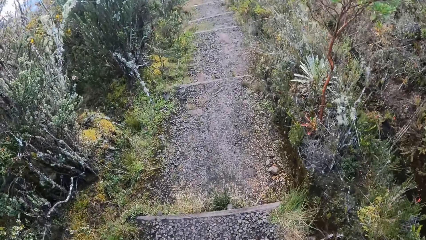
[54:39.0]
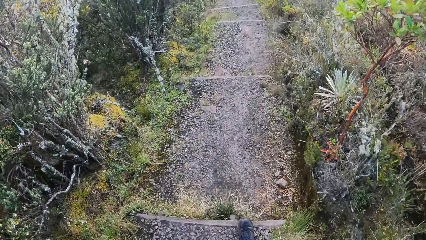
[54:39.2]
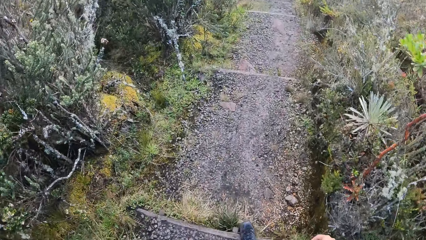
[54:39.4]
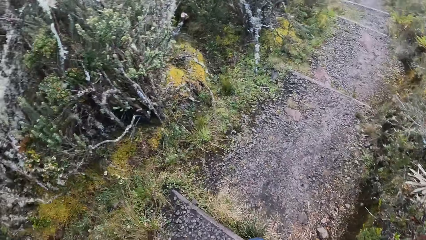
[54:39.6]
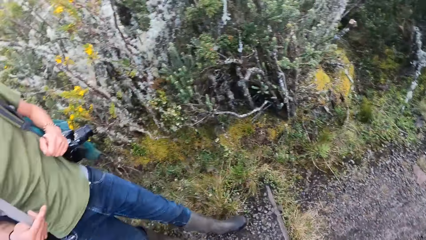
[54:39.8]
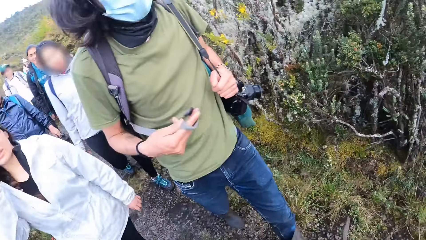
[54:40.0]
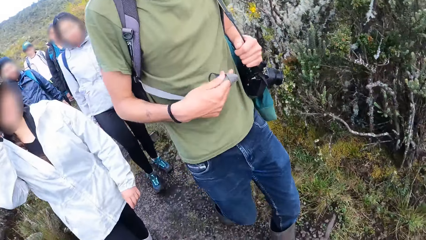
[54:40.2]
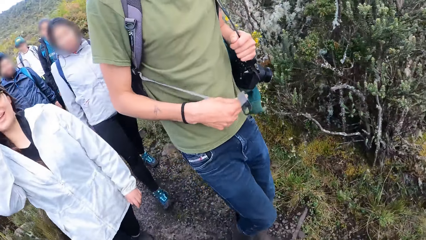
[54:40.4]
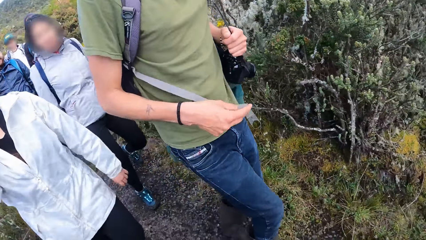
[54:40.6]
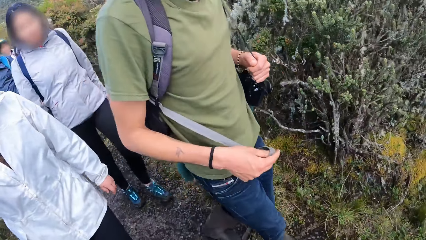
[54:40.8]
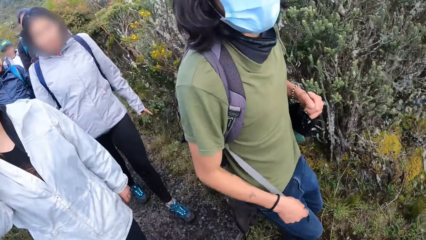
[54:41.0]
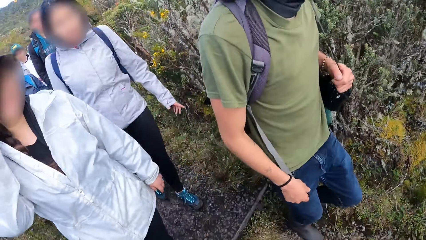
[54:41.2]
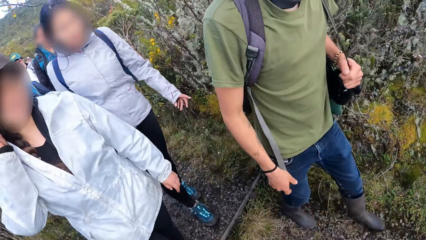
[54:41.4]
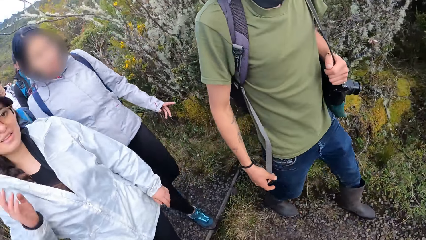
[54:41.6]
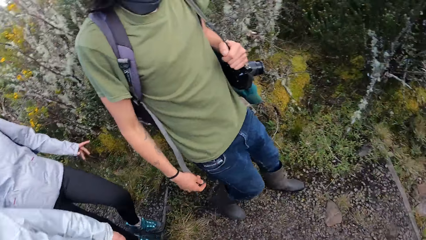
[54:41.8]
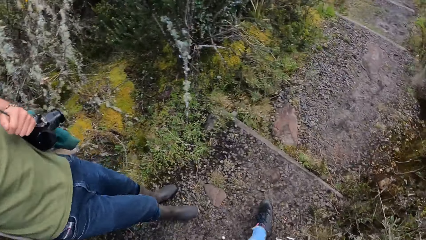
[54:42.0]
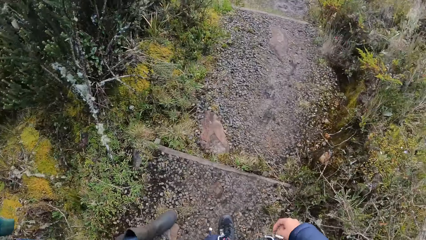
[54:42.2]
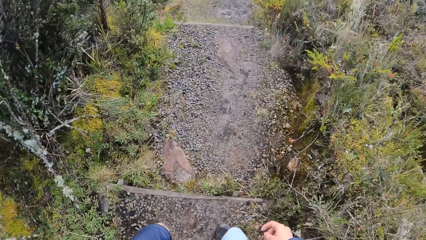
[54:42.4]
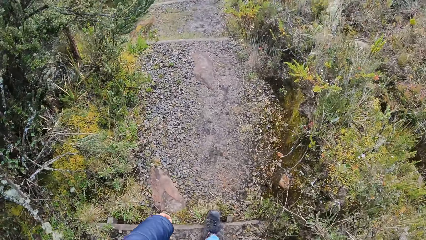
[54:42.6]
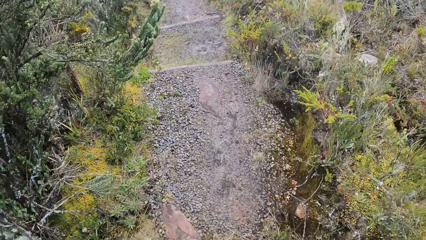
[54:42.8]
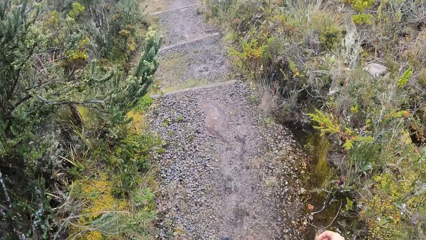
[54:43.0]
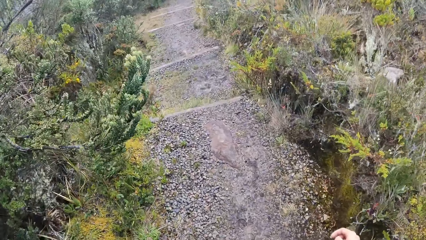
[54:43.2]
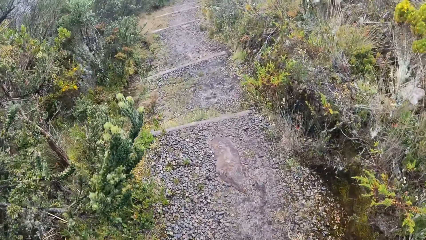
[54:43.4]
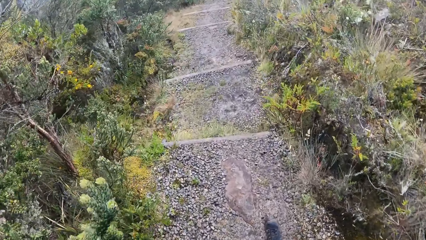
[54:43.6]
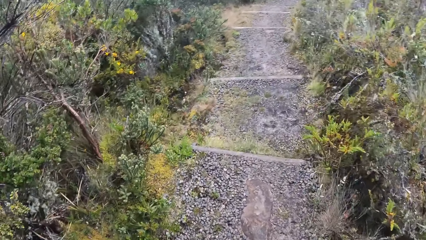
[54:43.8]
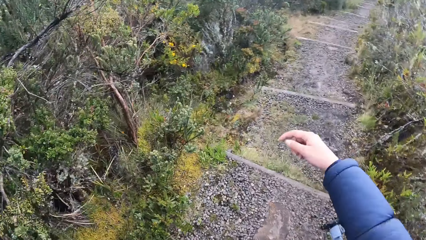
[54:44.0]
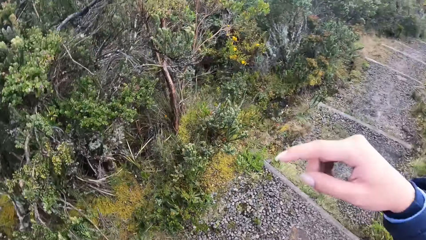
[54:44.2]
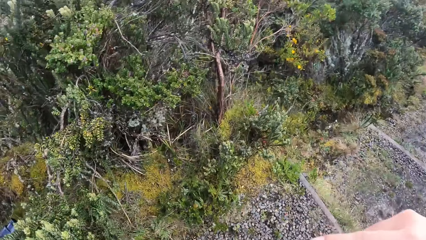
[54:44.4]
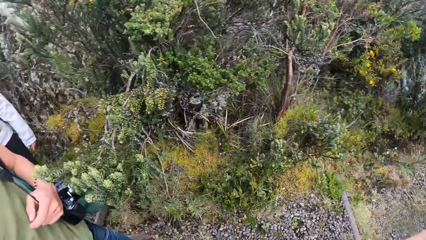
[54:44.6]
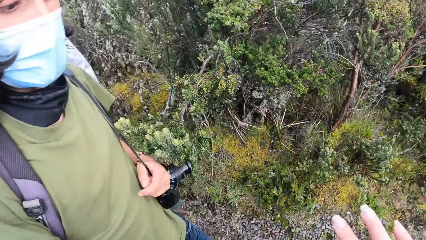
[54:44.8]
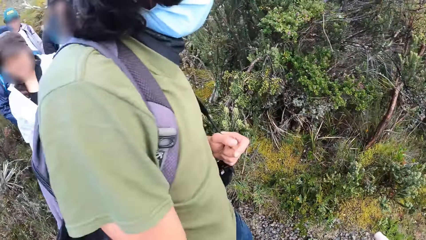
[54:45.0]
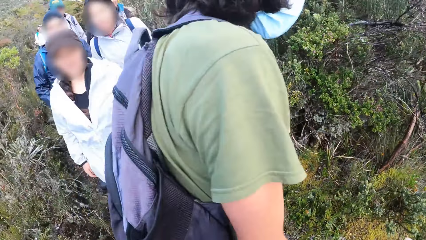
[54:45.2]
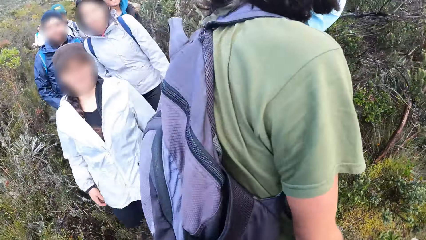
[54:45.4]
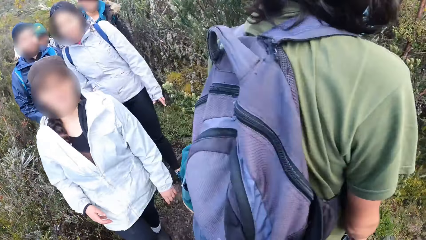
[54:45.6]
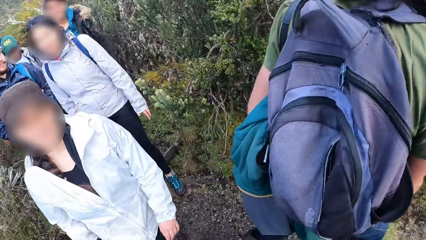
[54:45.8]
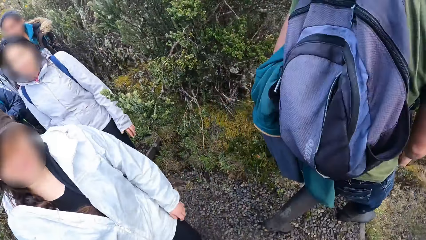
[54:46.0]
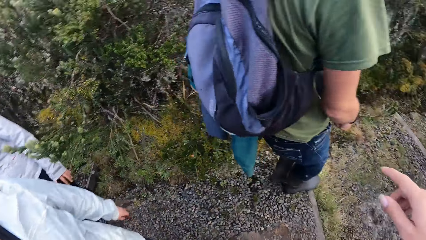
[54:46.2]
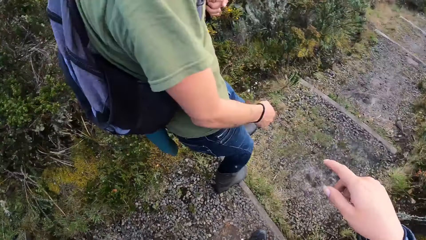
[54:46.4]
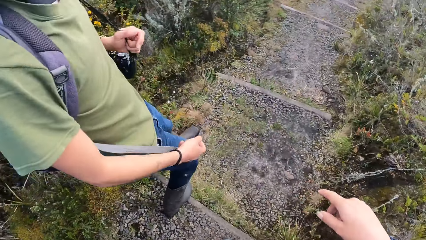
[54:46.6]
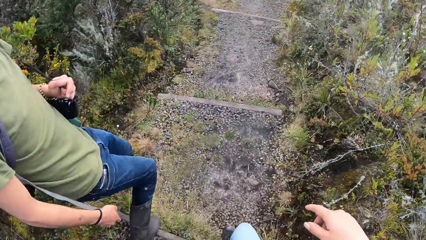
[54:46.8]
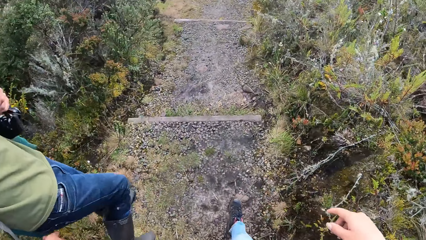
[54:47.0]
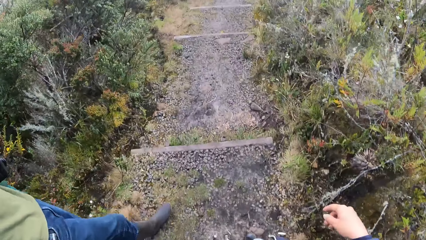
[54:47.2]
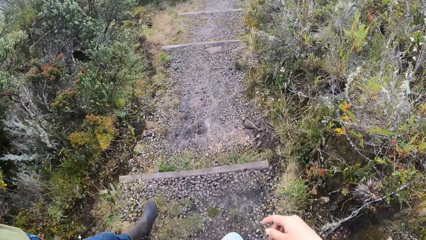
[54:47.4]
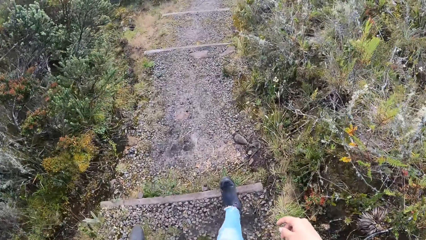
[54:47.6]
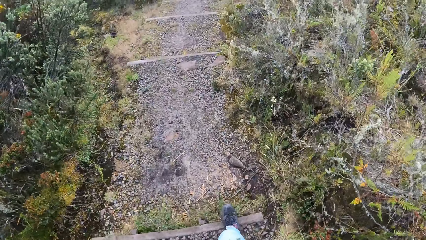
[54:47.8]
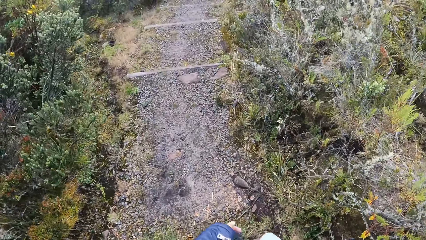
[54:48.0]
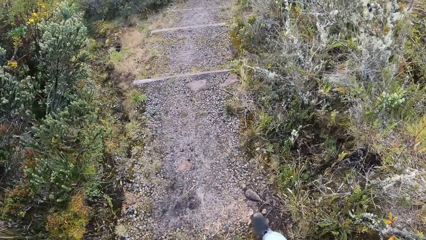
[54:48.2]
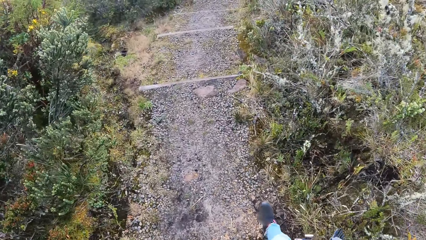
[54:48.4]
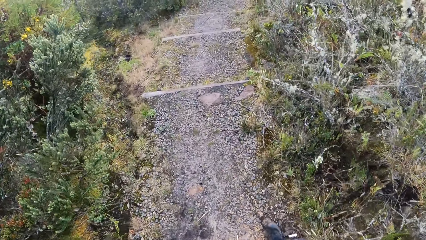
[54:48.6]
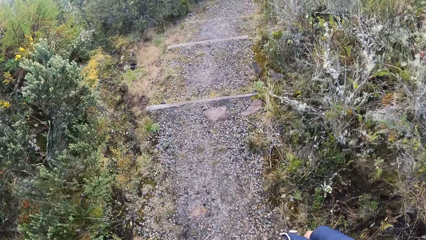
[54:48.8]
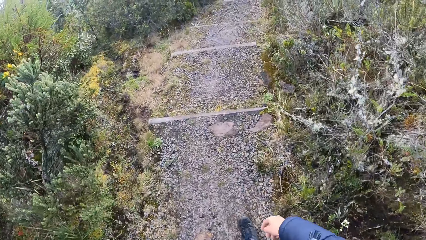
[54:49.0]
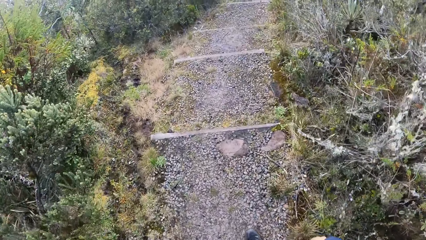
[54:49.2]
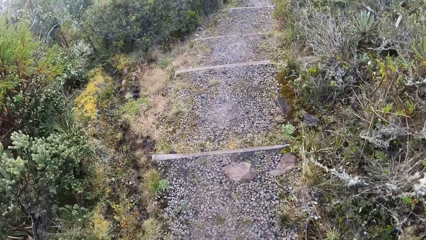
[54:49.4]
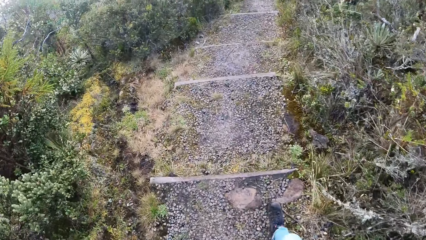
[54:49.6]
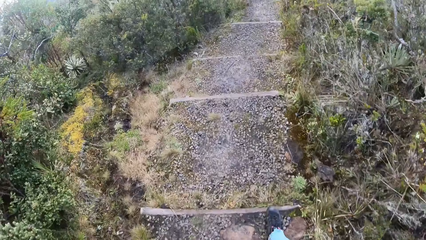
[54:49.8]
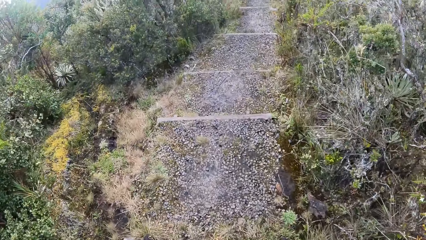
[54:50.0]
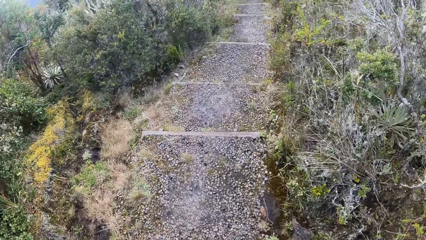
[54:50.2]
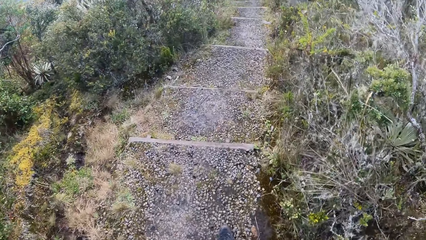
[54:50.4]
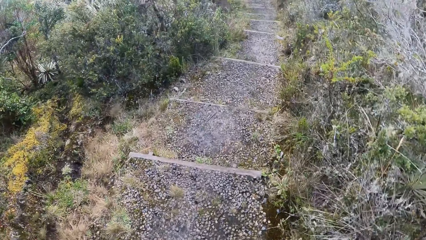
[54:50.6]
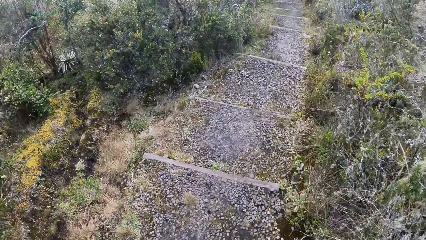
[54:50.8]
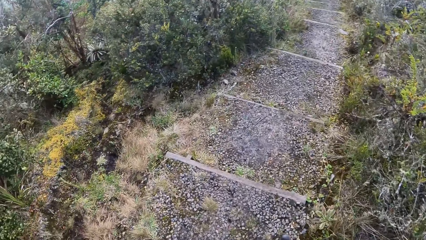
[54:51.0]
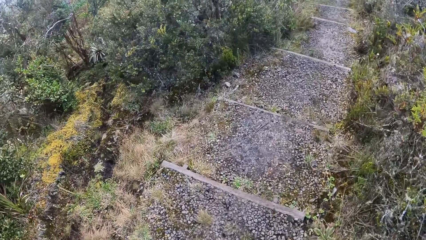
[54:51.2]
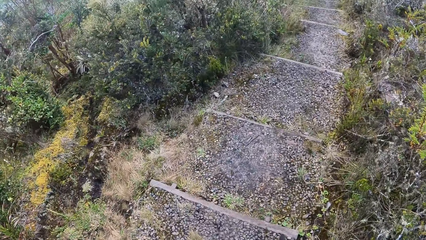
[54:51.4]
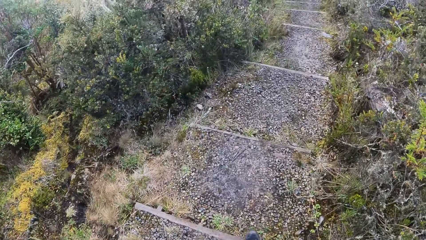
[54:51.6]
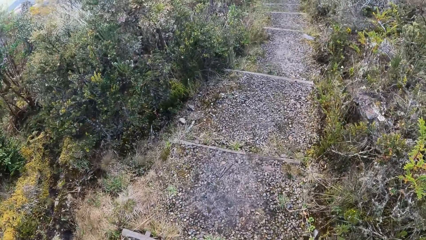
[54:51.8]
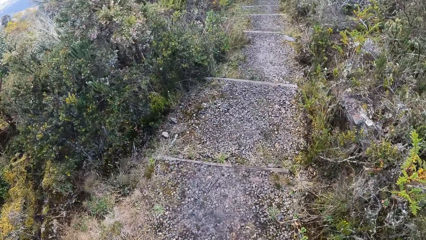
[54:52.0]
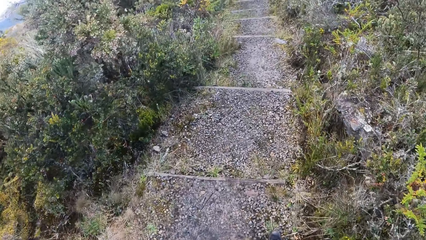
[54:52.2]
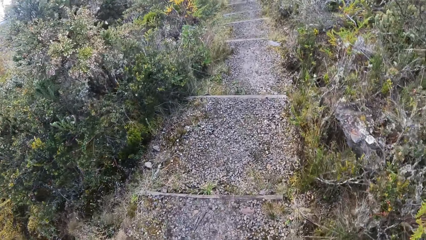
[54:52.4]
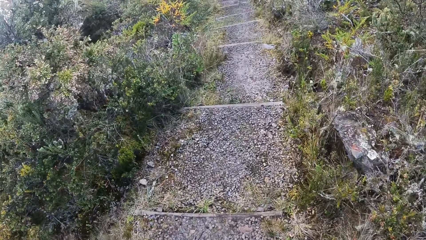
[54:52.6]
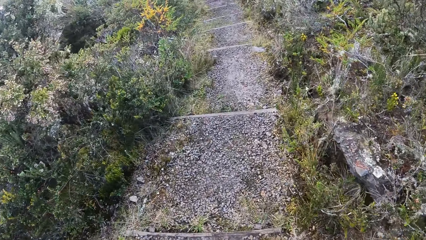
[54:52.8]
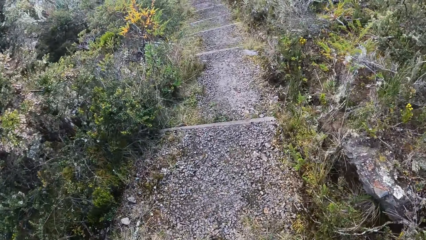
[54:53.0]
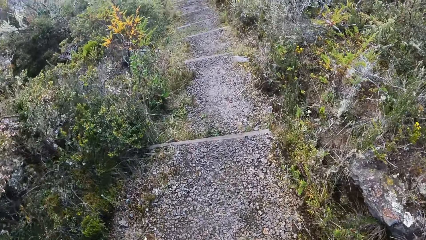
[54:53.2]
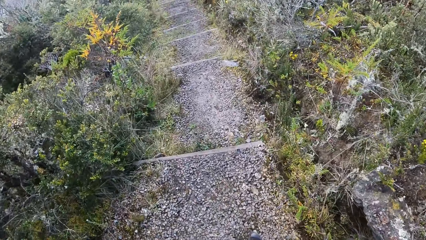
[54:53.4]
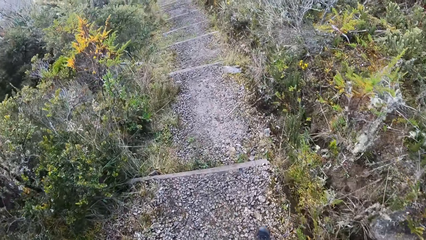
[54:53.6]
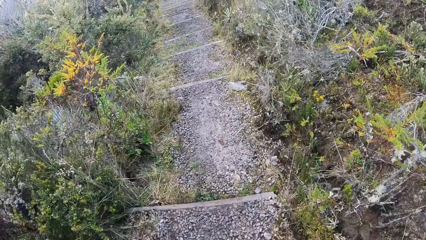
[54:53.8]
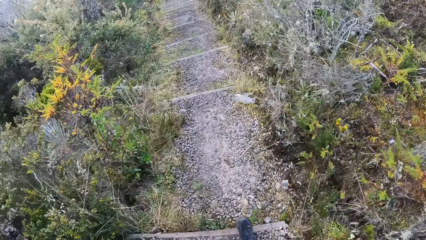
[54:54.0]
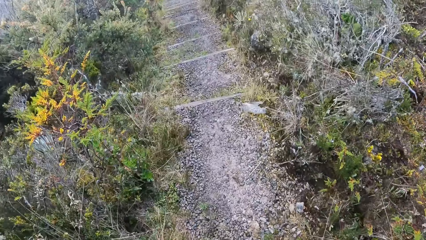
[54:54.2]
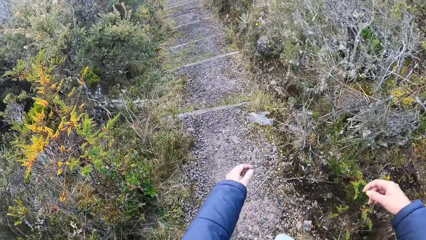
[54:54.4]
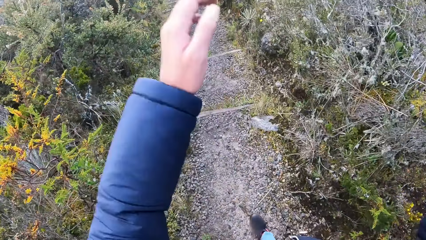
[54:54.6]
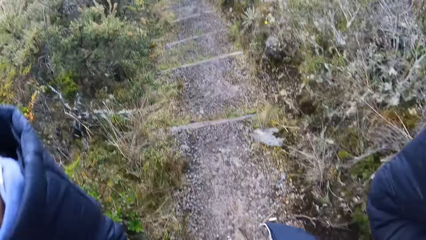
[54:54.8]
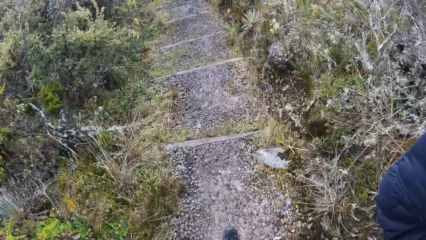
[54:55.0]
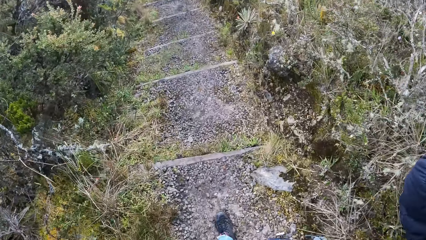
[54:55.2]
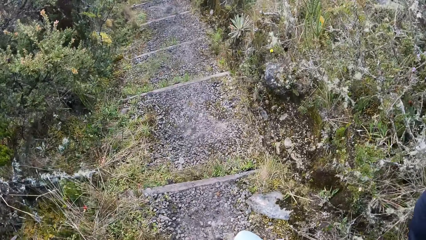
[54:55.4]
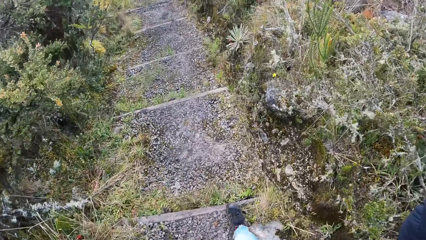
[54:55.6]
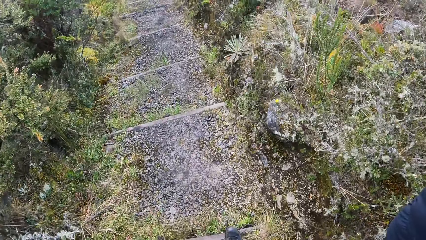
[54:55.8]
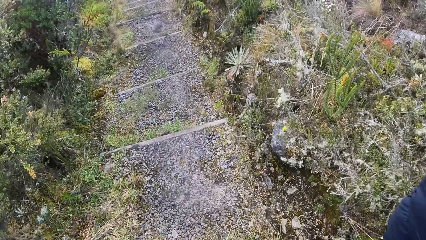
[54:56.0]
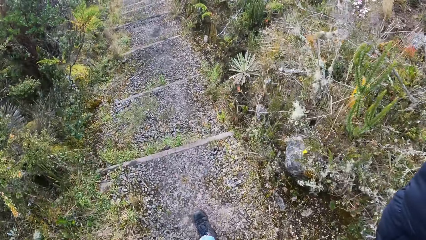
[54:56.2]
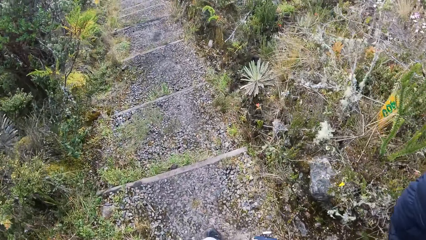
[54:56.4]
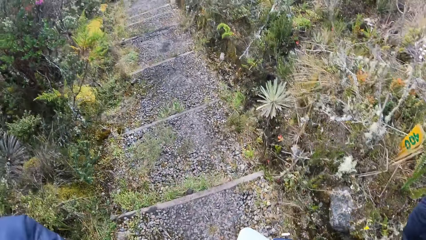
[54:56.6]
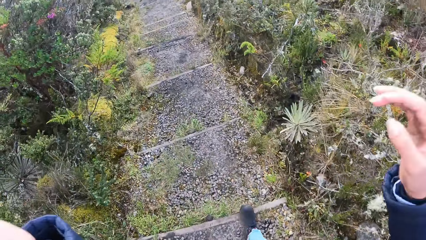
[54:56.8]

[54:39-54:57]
The camera wearer turns around. A person rotates a handle. A man walks down the stairs. The camera wearer walks down the stairs on the mountain. She points her finger out and turns around. The man walks down the stairs. A woman walks down the stairs. The camera wearer converses with the person. The man walks down the stairs. The camera wearer walks down the stairs on the mountain. She raises her hands up, adjusts a camera, and walks down the stairs.
